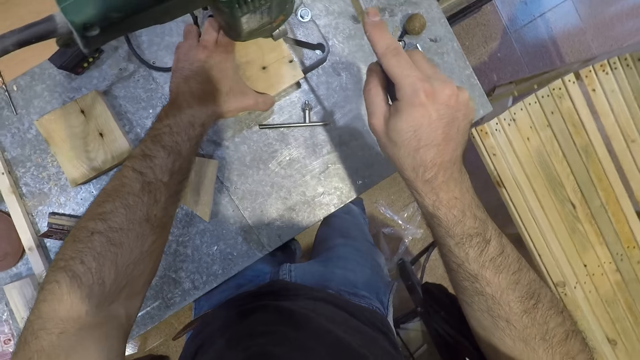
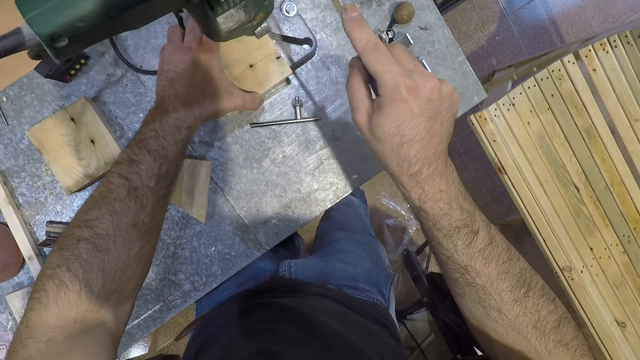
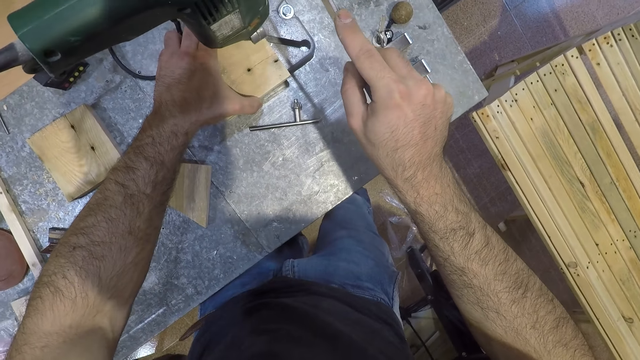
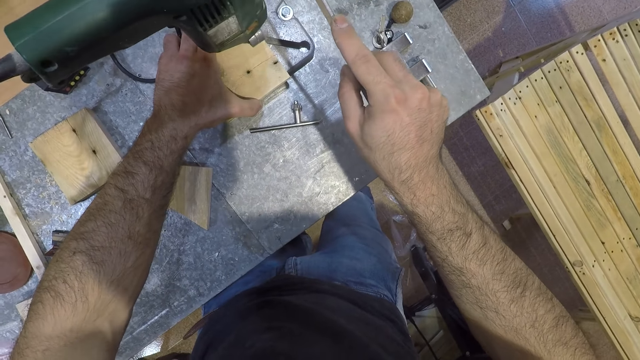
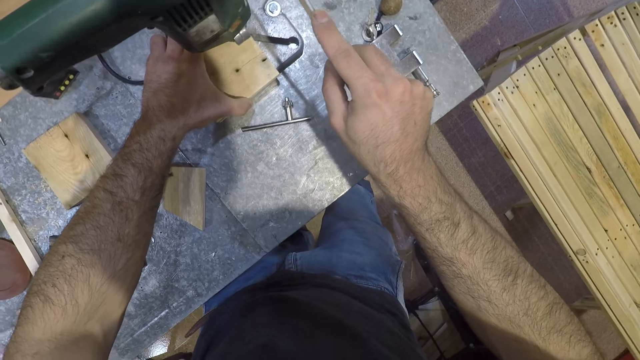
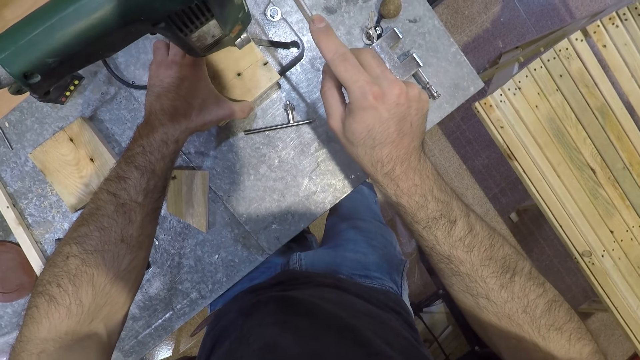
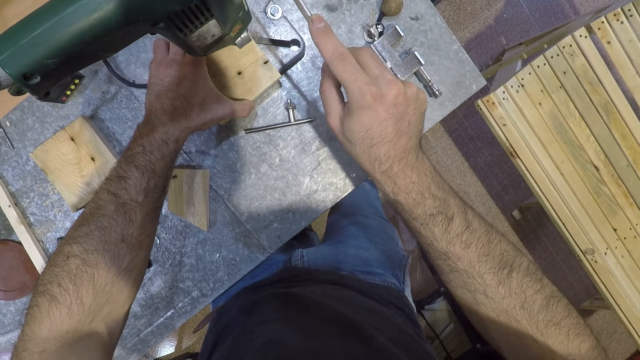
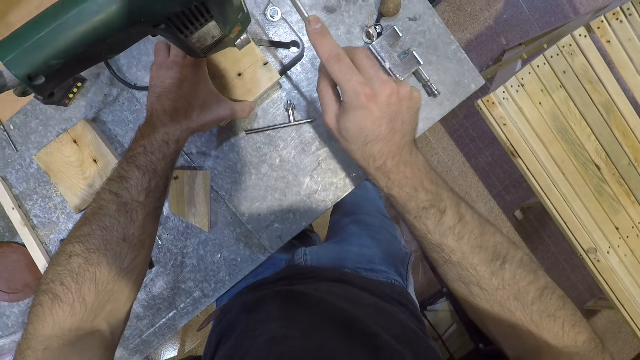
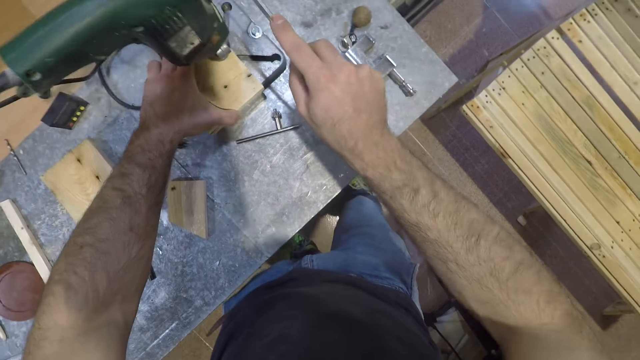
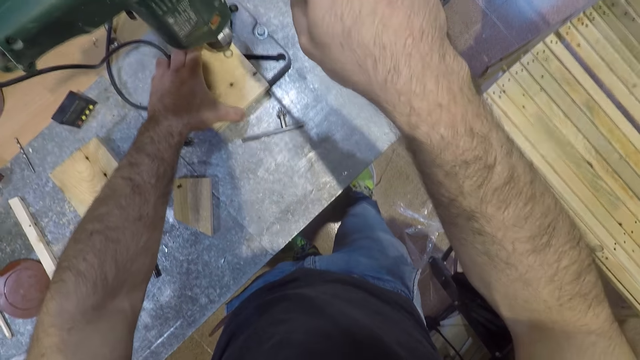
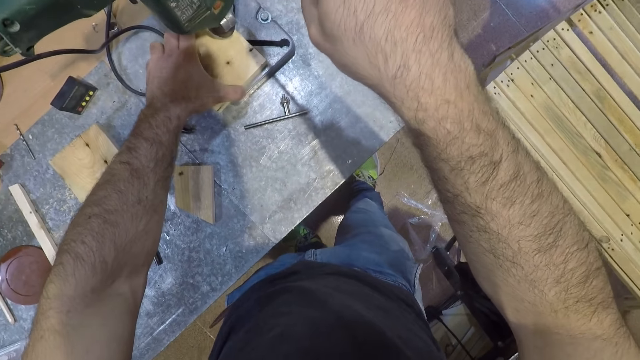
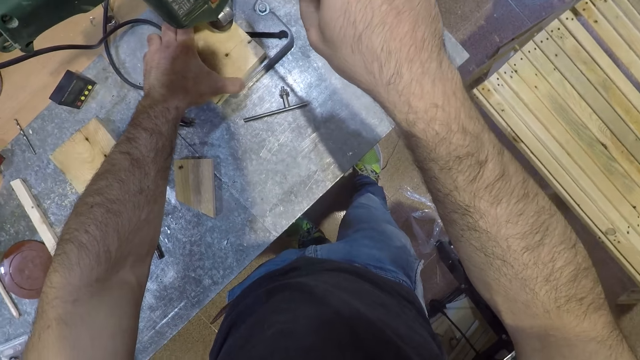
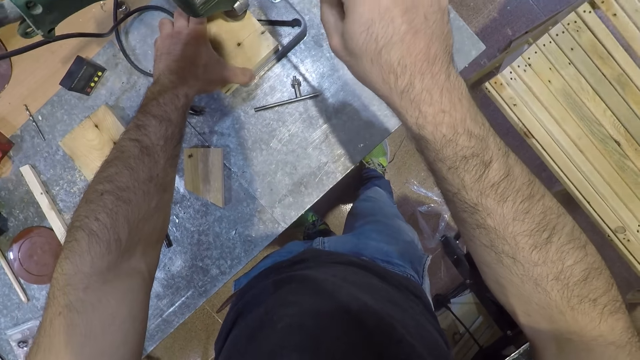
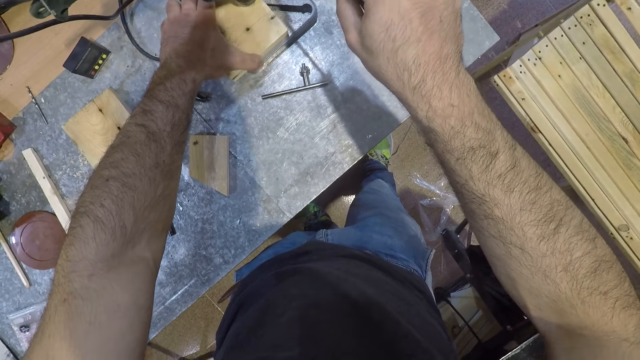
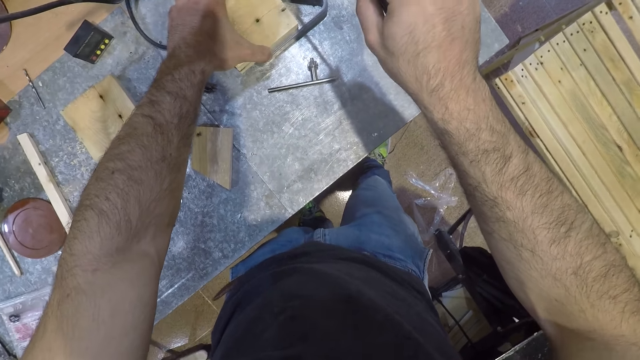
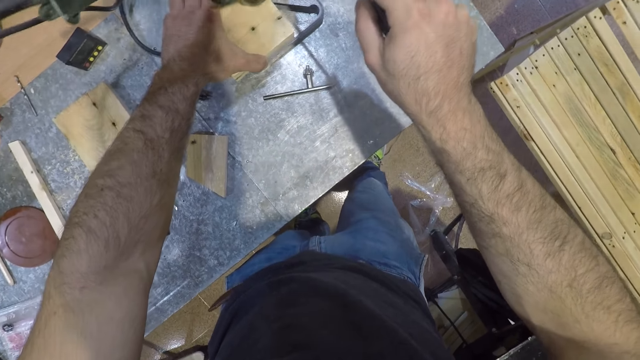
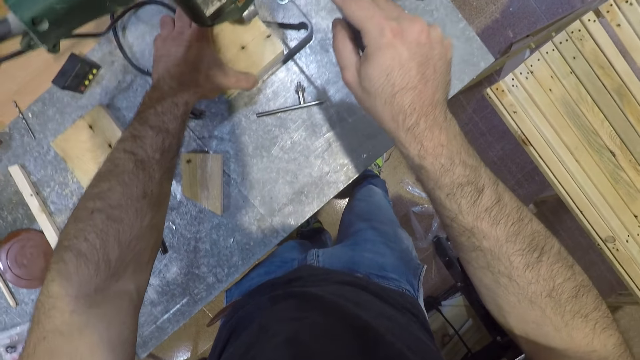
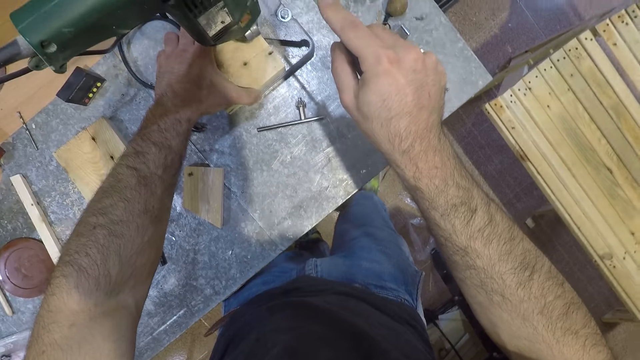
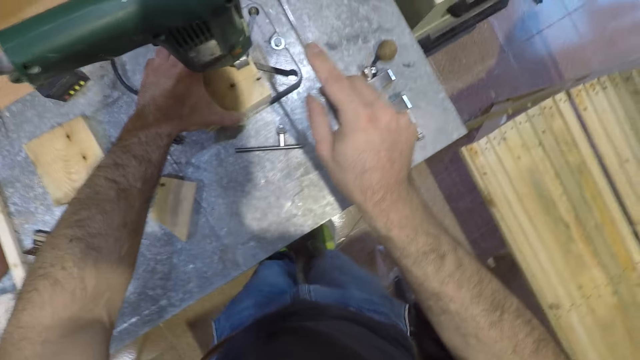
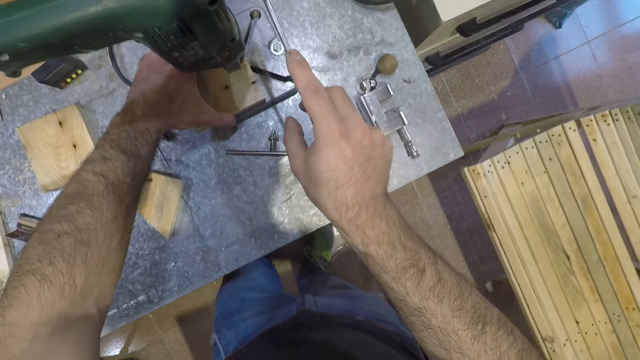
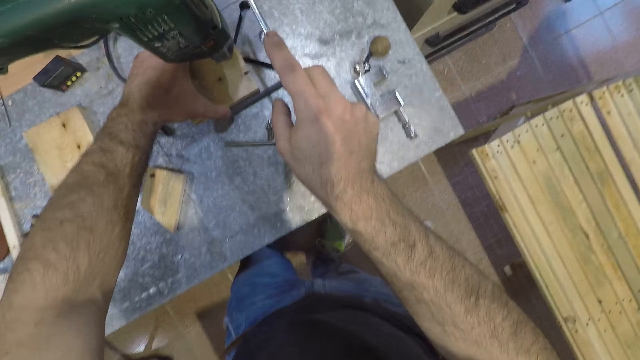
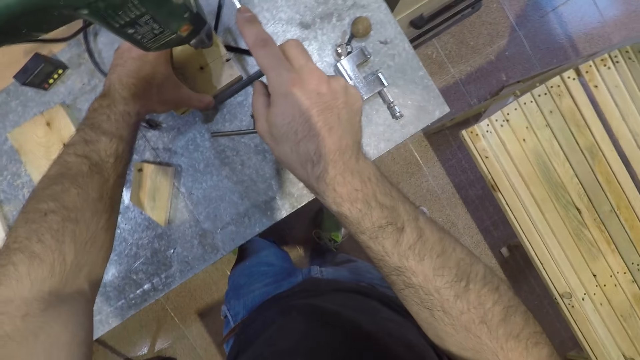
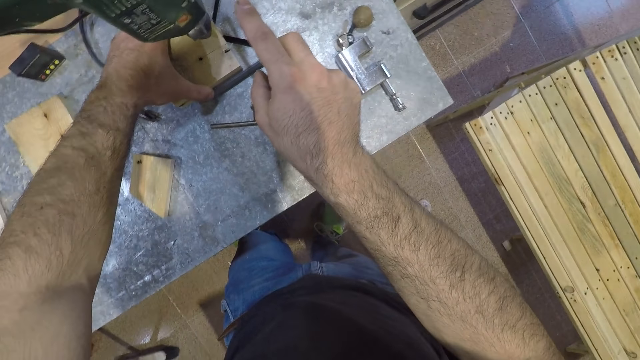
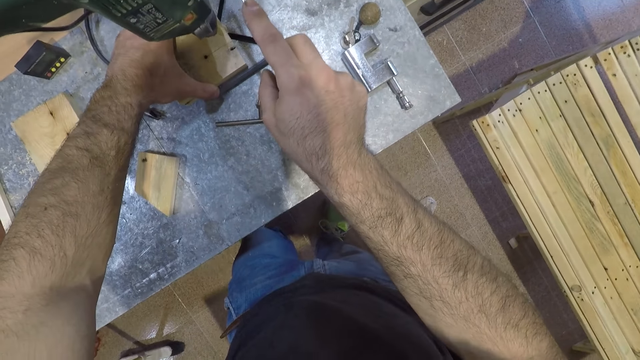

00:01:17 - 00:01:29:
The camera wearer lifts up the operating handle. He adjusts the piece of wood under the mortising machine with his left hand. He presses down the operating handle with his right hand.

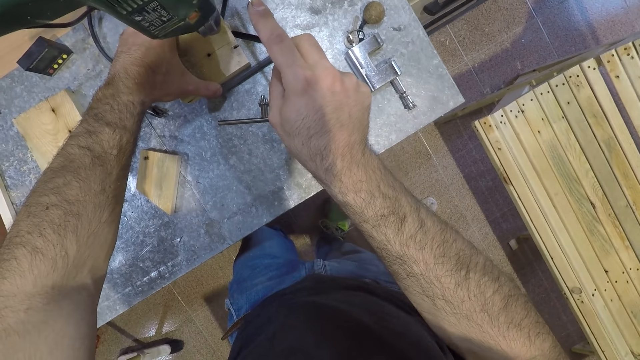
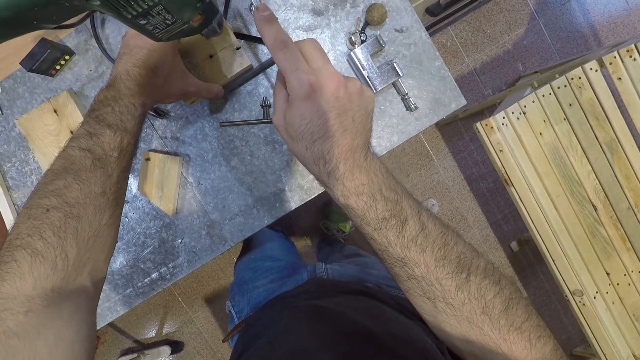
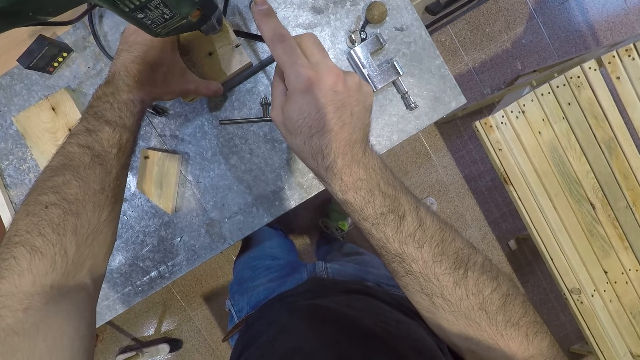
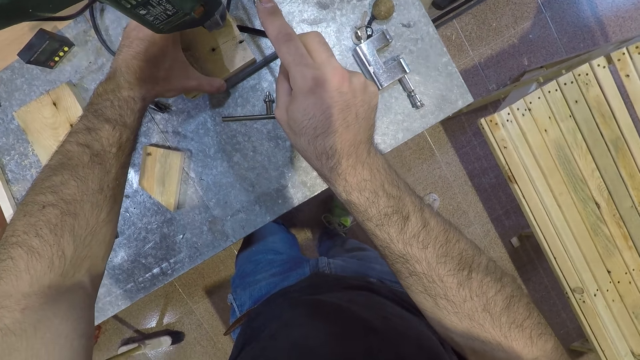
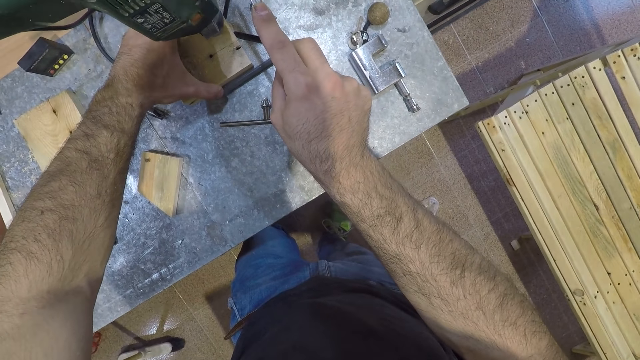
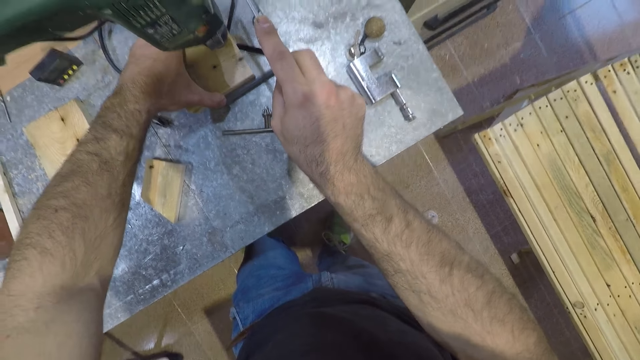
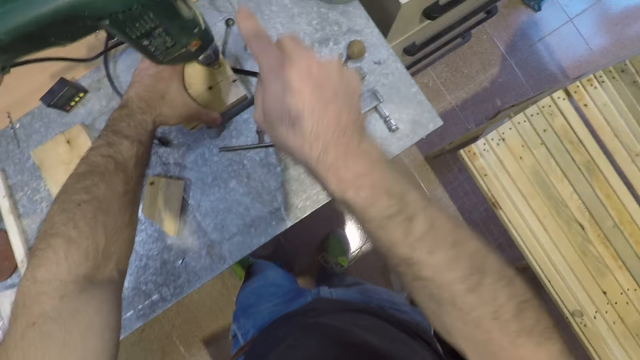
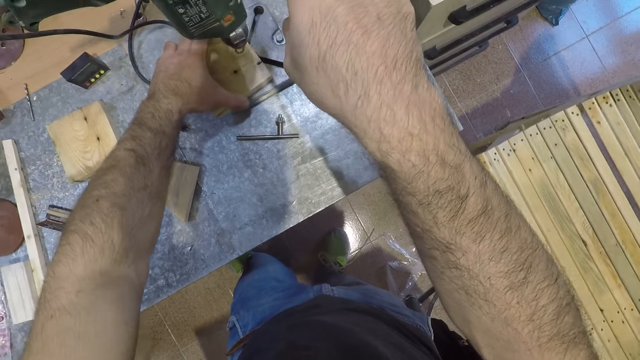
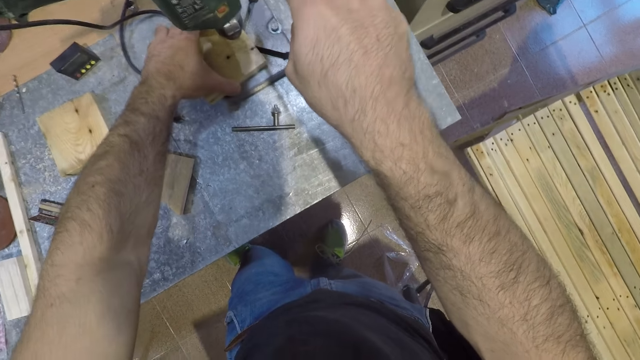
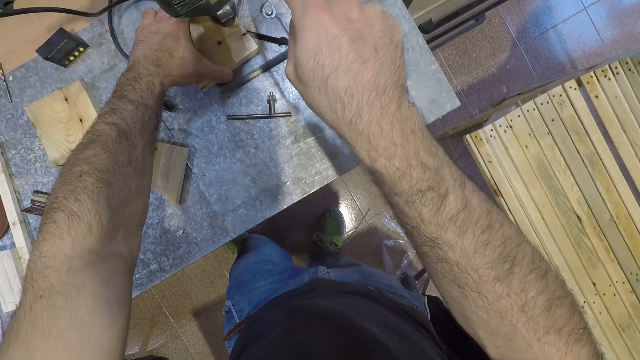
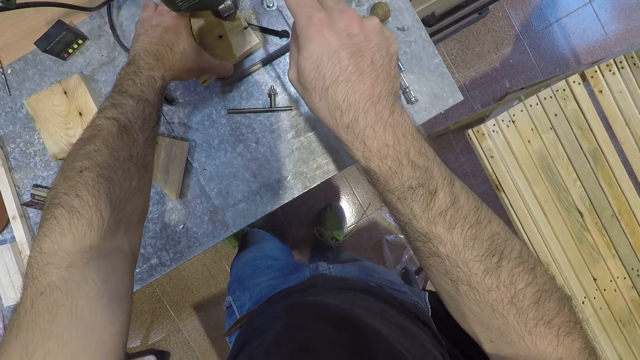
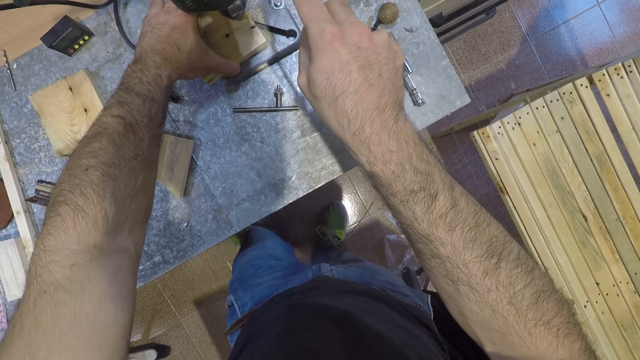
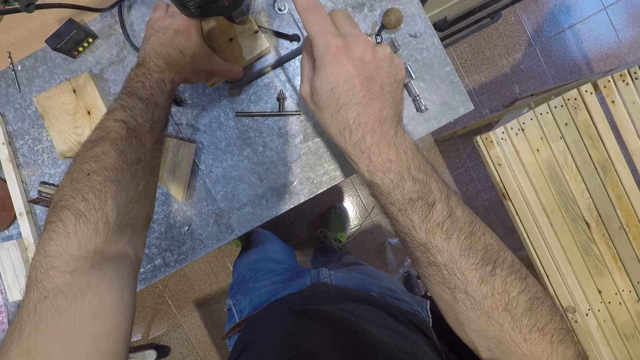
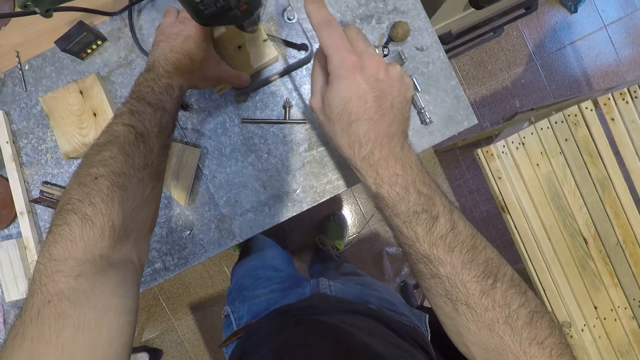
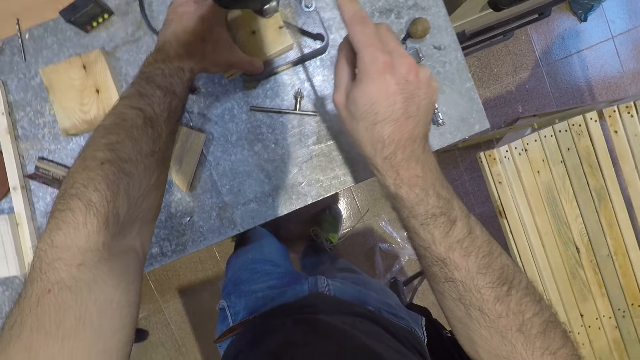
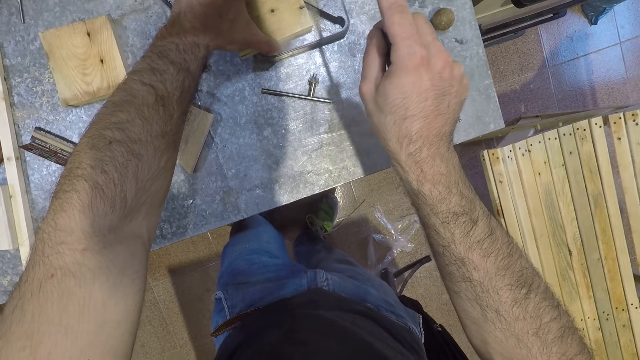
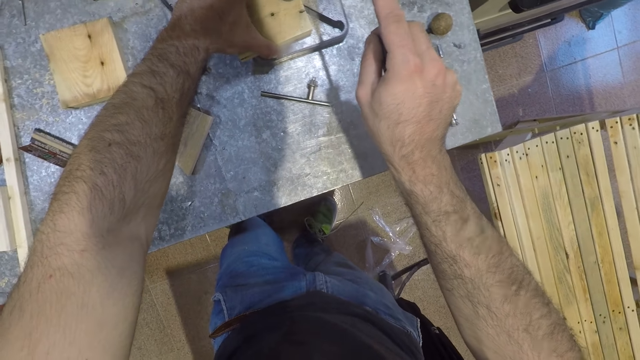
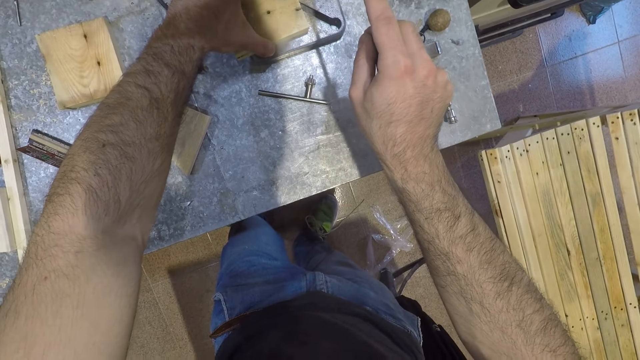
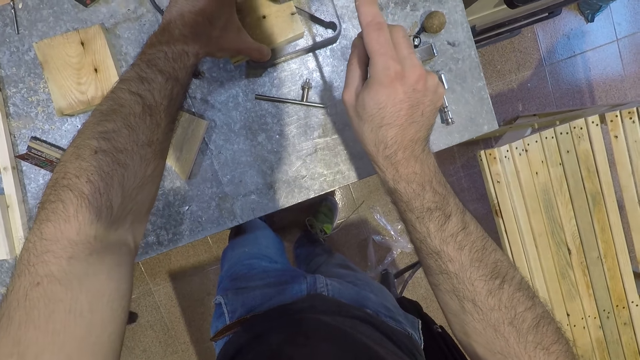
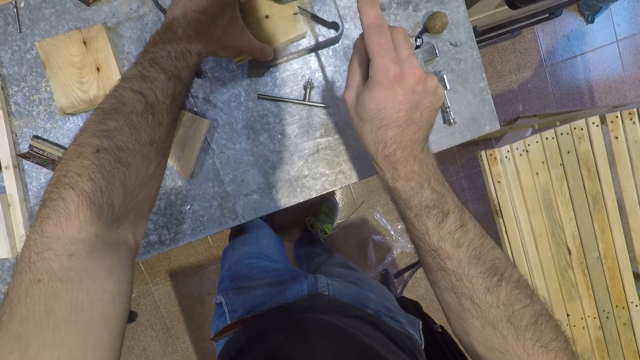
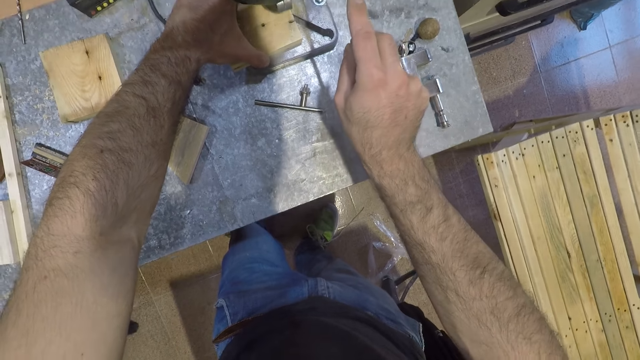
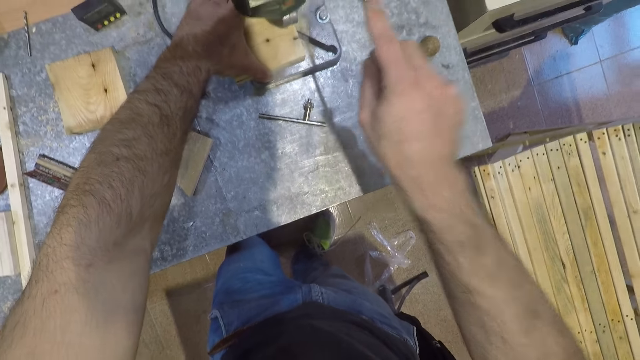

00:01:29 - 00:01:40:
The camera wearer lifts up the operating handle. He adjusts the piece of wood under the mortising machine with his left hand. He presses down the operating handle with his right hand. He lifts up the operating handle.
